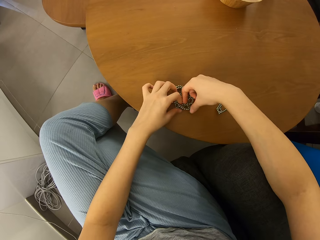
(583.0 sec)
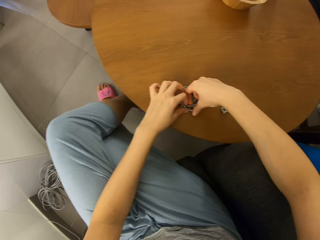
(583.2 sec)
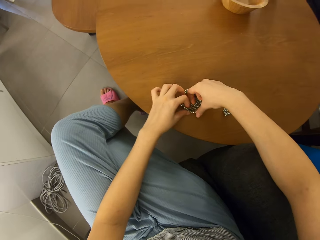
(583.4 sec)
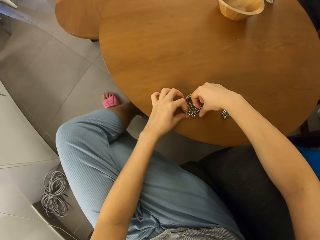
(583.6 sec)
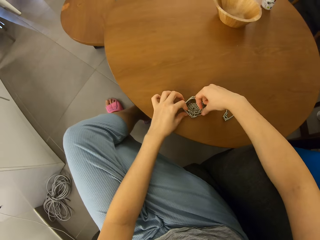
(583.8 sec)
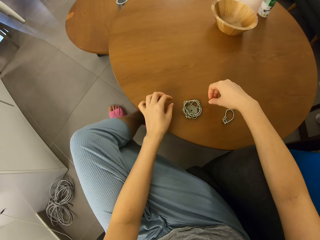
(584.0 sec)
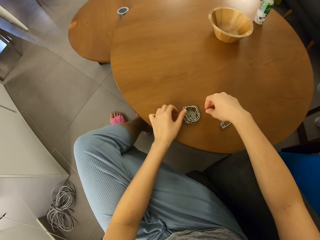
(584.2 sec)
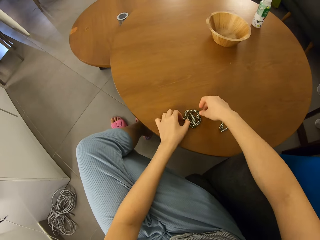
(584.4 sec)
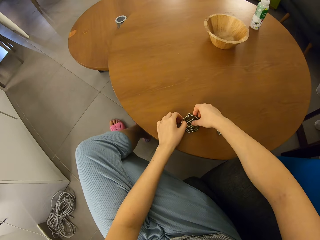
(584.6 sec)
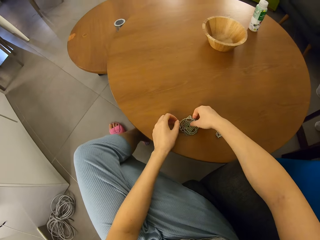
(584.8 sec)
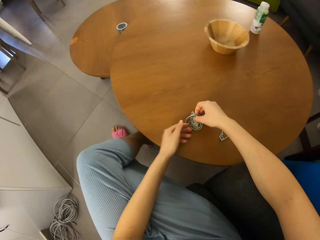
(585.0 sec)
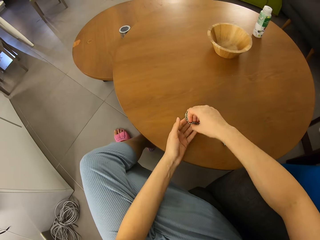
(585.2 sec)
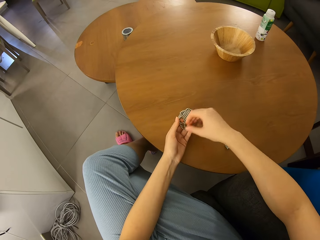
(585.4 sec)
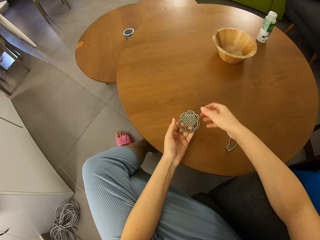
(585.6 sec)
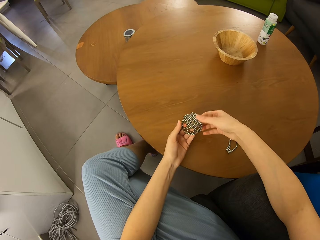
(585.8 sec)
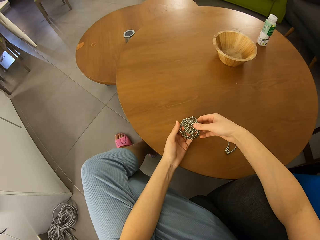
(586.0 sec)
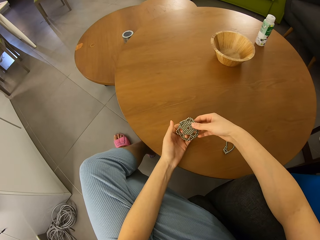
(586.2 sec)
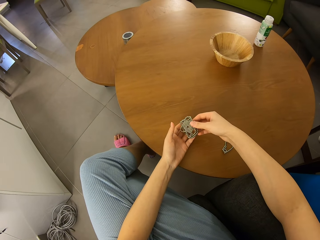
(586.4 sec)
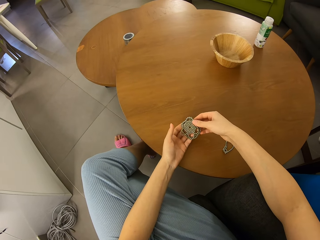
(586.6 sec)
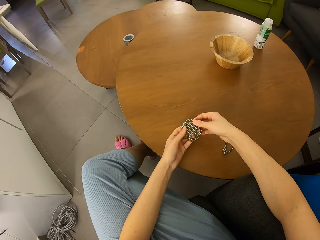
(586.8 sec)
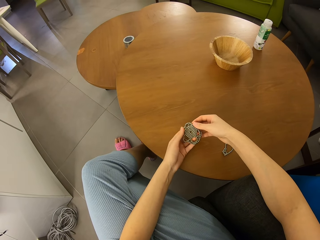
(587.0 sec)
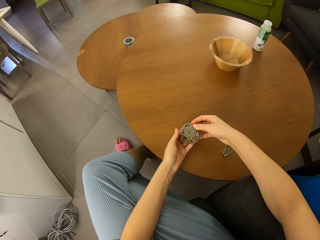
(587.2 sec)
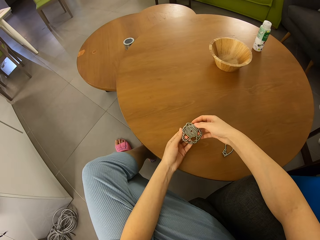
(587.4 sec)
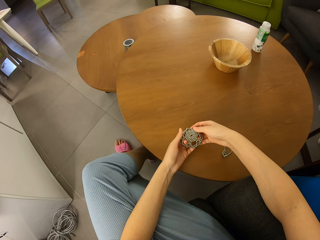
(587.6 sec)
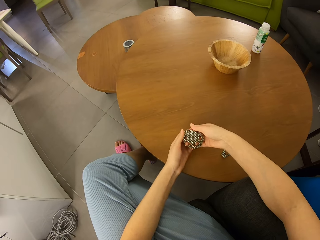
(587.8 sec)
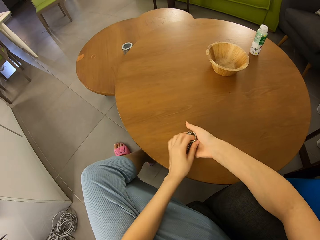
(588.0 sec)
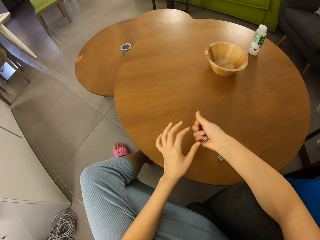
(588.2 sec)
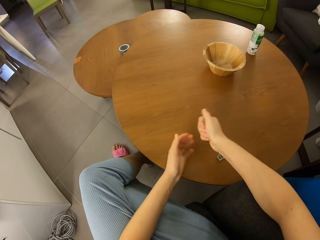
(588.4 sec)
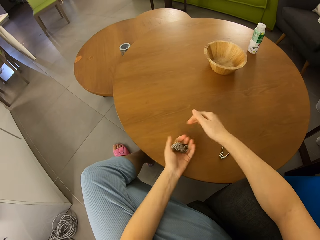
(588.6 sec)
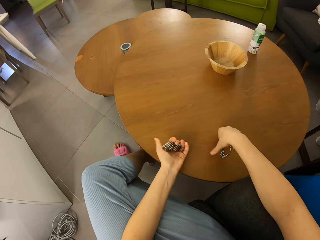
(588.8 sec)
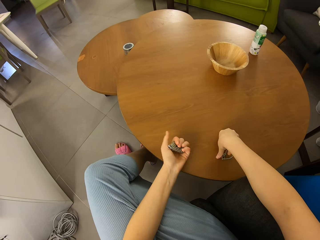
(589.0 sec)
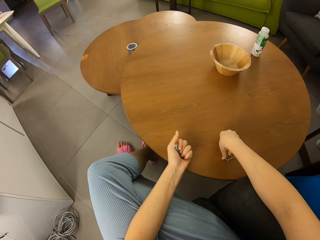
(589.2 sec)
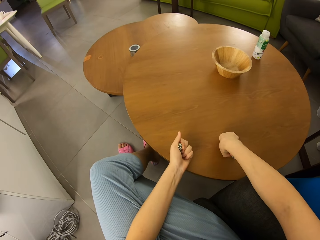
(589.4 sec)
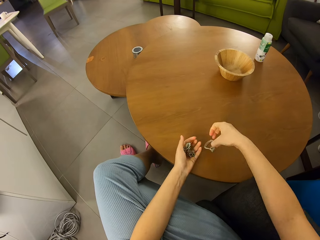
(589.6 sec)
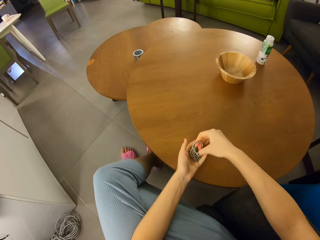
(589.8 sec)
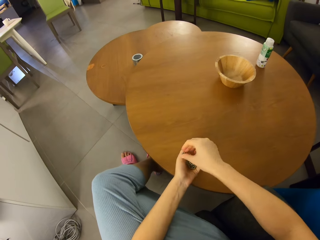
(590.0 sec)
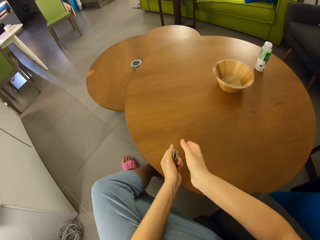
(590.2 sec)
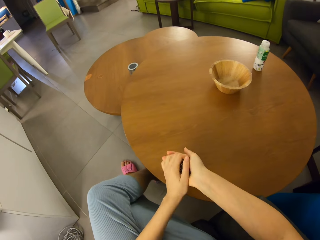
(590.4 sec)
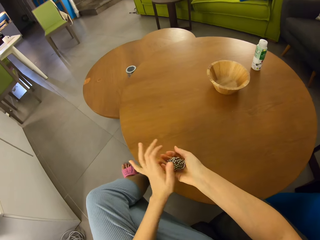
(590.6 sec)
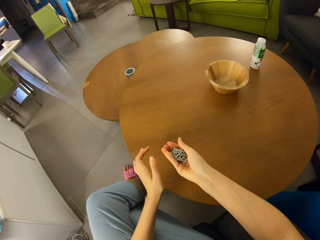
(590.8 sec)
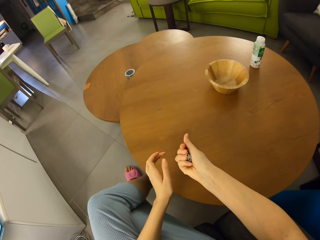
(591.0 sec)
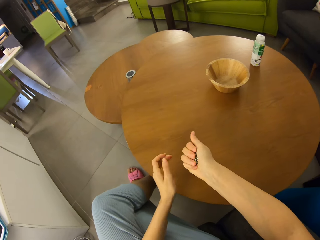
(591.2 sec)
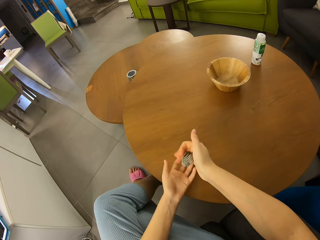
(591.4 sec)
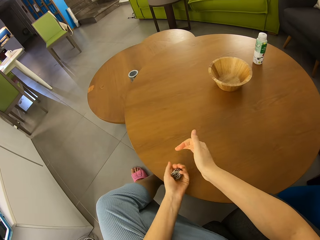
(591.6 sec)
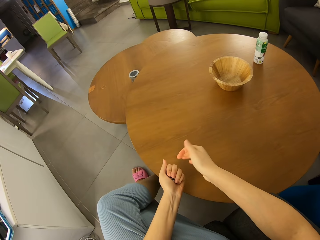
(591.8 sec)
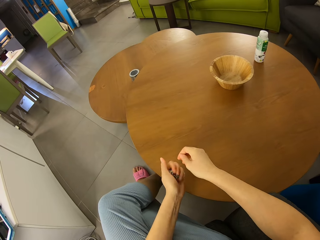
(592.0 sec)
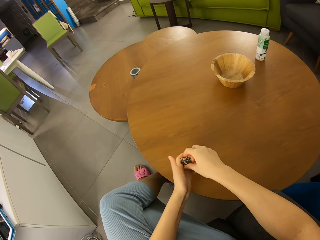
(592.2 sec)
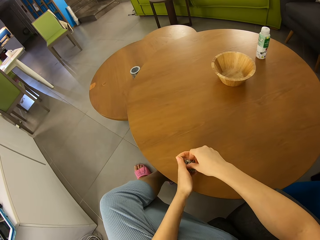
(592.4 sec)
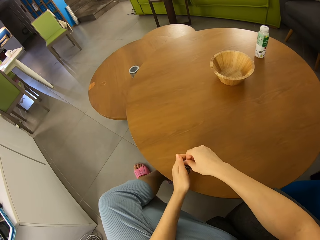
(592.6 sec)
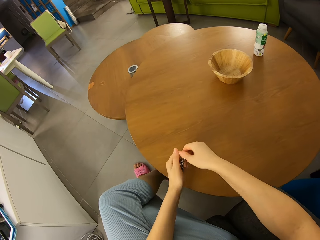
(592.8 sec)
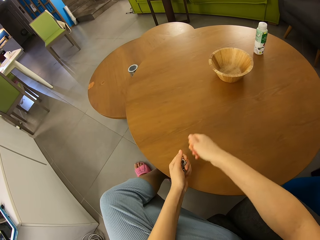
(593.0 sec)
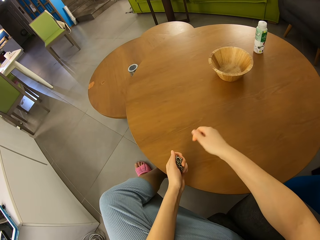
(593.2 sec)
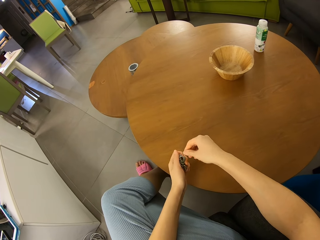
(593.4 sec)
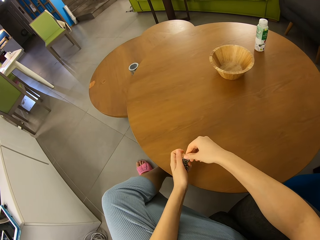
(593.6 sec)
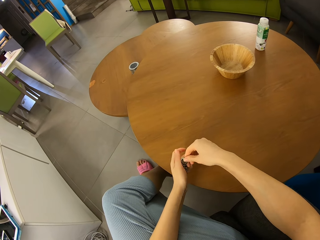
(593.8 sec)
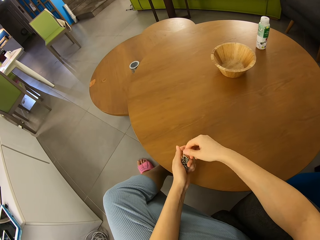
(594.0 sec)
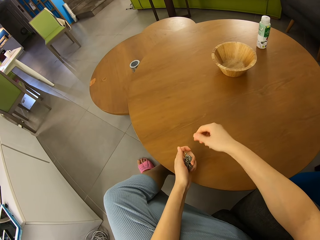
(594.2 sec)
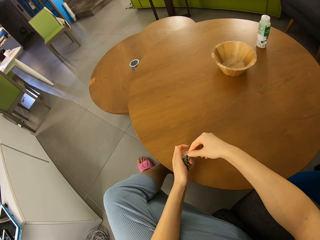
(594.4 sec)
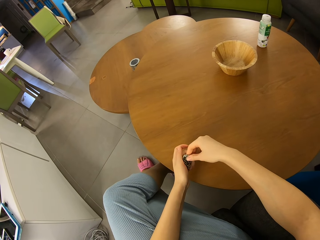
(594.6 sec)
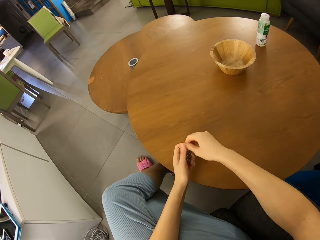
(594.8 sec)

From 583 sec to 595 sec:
The camera wearer picks up neodymium magnet spheres. They switch the neodymium magnet spheres to the other hand. They squeeze the neodymium magnet spheres together with a hand. They switch the neodymium magnet spheres to the other hand. They pick up the other bead chain or pieces of neodymium magnet spheres from the table. They put the neodymium magnet spheres on the other hand. They squeeze the beads together.

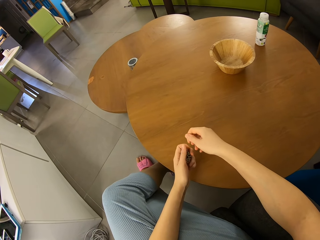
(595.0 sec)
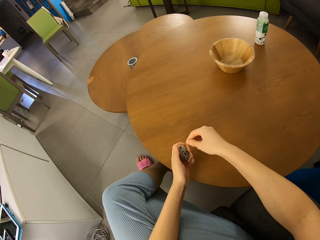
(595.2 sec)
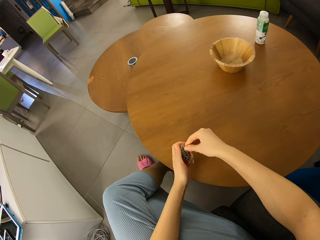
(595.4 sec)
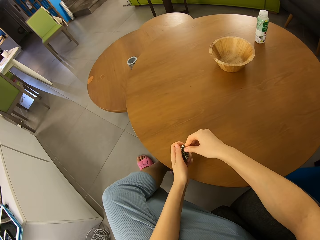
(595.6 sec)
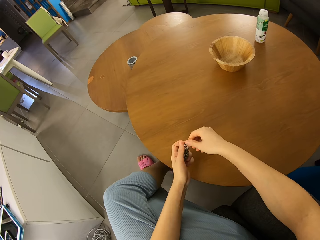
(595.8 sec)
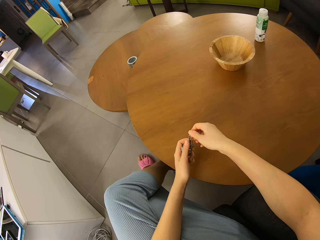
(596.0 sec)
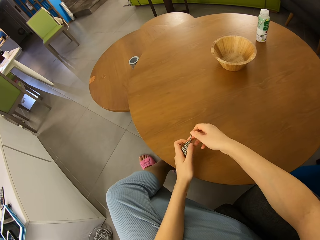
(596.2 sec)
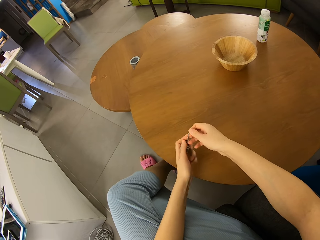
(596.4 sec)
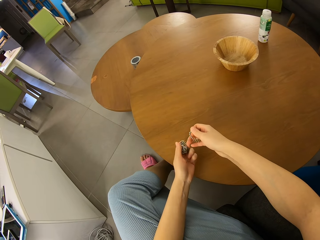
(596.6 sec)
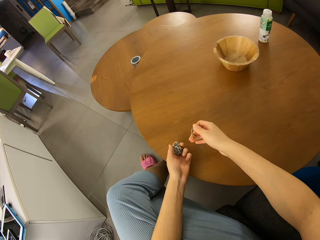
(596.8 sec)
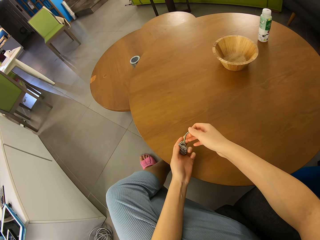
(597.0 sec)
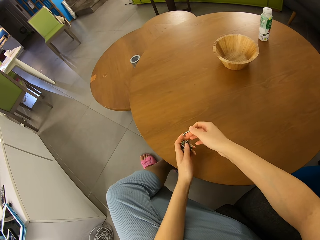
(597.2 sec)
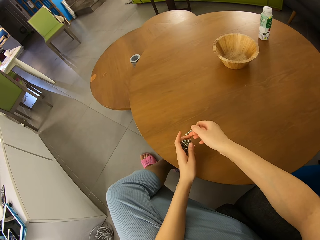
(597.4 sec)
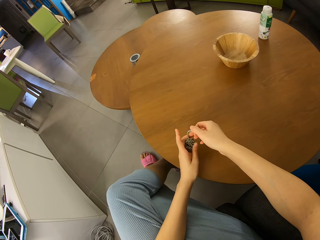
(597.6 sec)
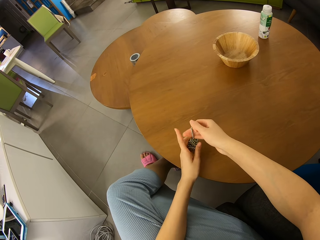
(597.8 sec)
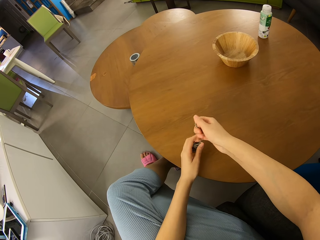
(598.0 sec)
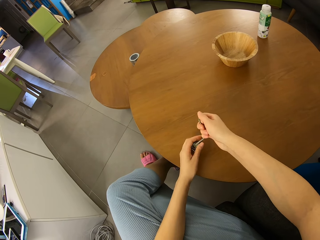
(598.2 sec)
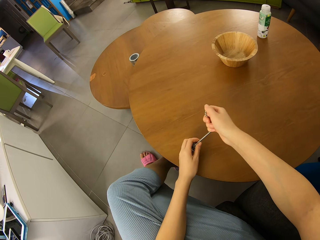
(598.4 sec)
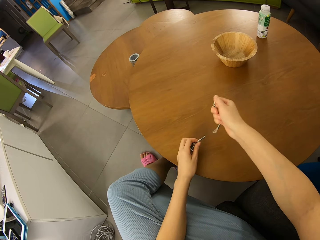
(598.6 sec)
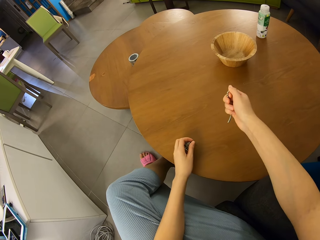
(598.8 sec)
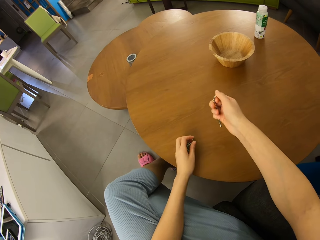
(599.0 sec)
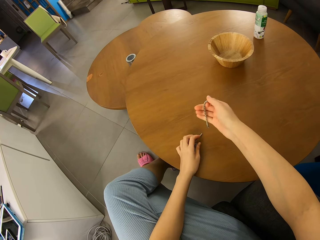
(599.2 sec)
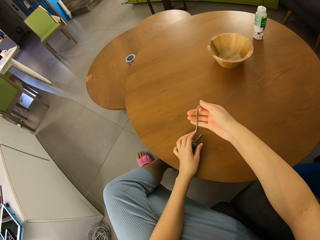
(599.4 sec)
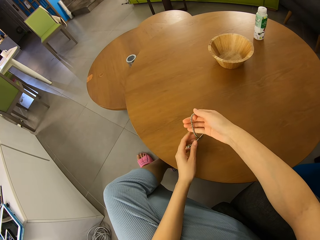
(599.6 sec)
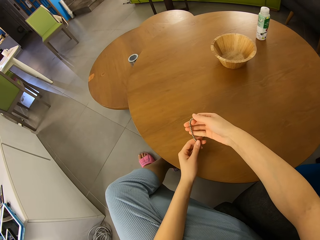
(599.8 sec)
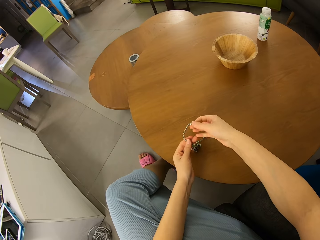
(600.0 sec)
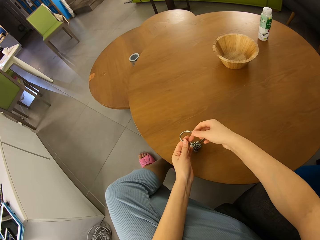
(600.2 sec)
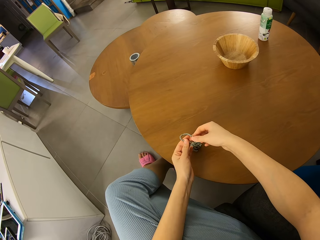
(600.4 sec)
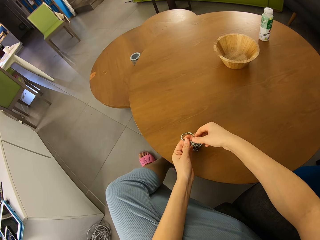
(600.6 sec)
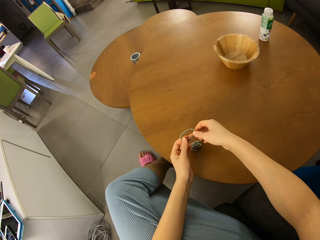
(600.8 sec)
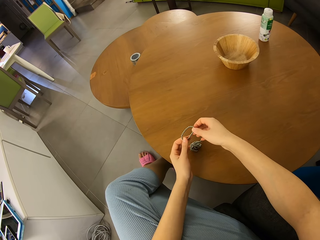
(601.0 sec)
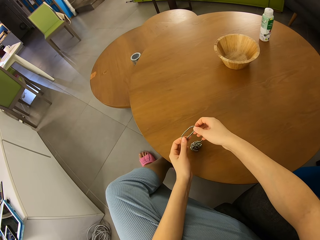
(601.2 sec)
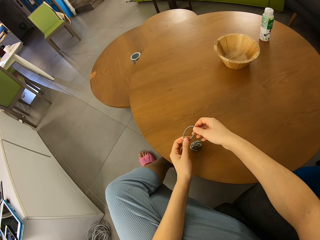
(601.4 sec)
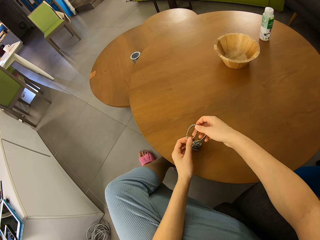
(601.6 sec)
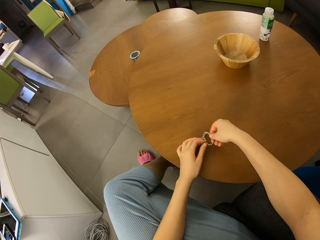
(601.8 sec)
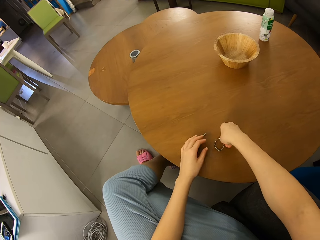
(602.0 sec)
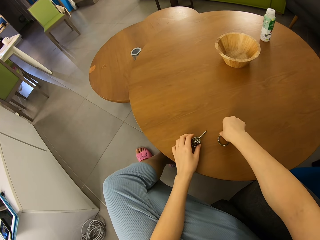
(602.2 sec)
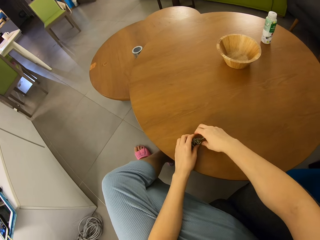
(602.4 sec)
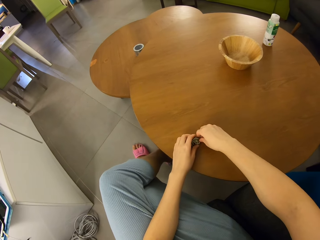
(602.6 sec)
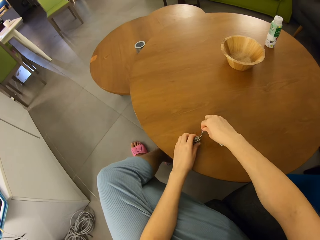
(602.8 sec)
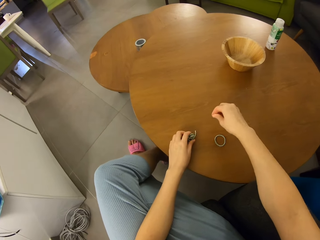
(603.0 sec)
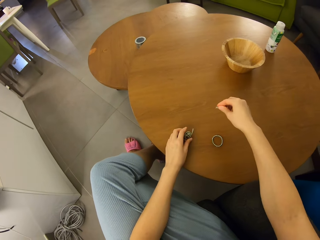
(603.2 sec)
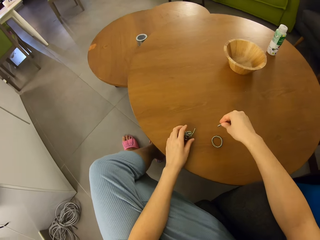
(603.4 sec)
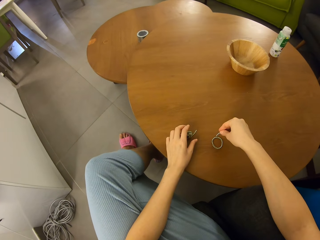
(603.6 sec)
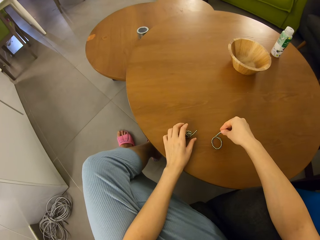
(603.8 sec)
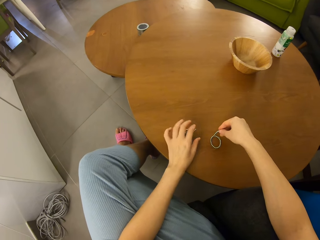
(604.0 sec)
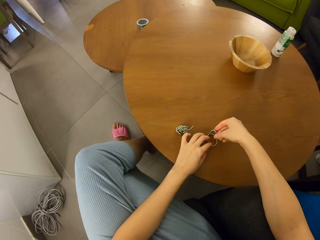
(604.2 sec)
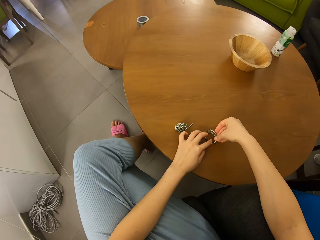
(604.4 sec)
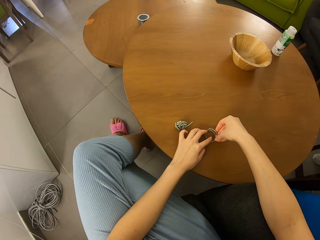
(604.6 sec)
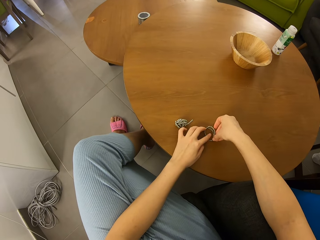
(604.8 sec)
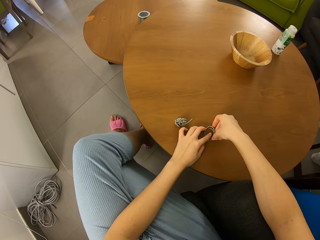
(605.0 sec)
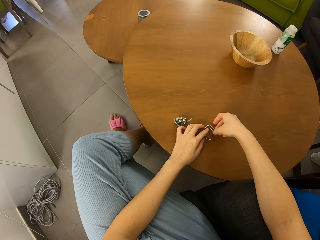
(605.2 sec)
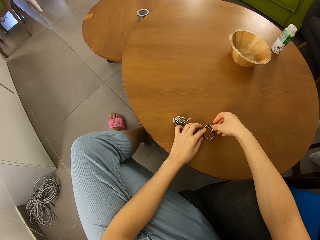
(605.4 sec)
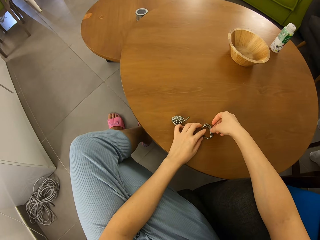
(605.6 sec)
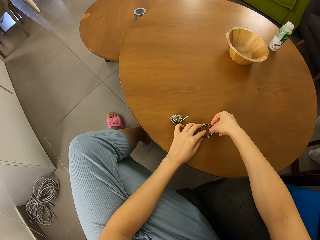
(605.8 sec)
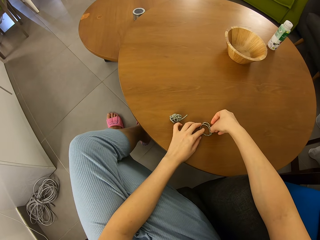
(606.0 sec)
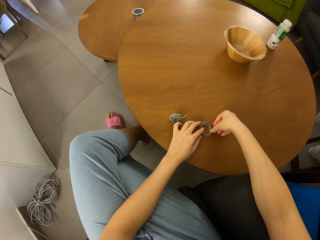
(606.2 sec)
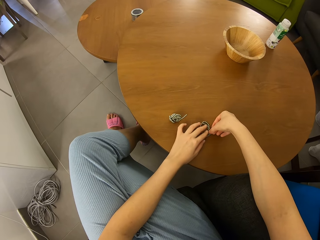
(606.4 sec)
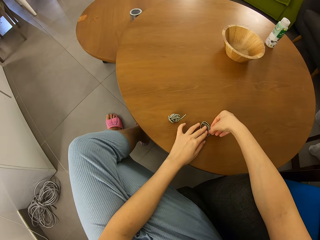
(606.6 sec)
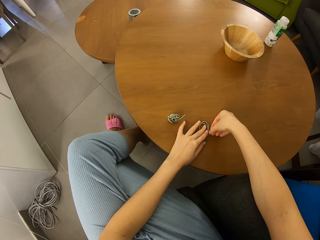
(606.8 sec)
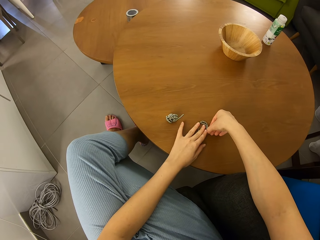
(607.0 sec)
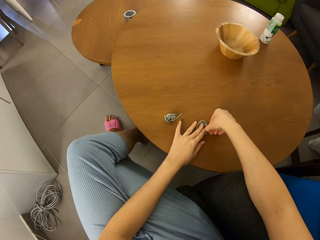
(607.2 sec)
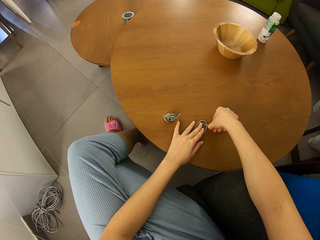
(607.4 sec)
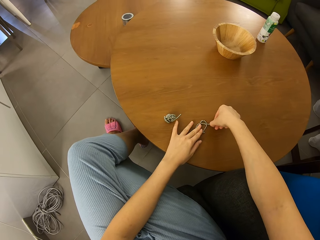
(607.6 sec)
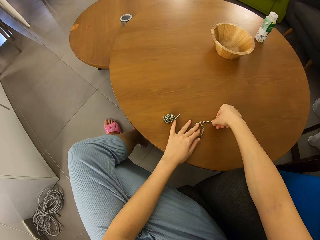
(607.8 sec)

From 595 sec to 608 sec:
The camera wearer removes pieces of neodymium magnet spheres. They separate the magnetic beads. They put the neodymium magnet spheres on a table. They join pieces of the neodymium magnet spheres. They form shapes with the magnetic beads. They put a piece of the neodymium magnet spheres on the table, pull a piece of the neodymium magnet spheres on the table, and join pieces of the neodymium magnet spheres on the table.
